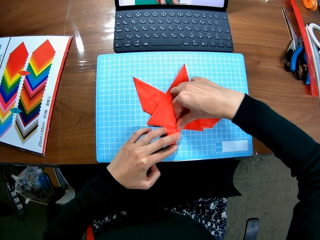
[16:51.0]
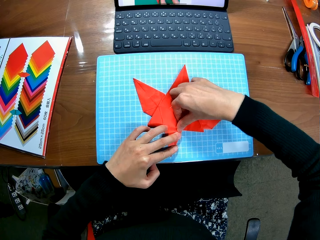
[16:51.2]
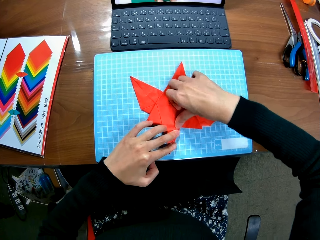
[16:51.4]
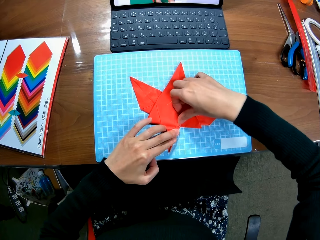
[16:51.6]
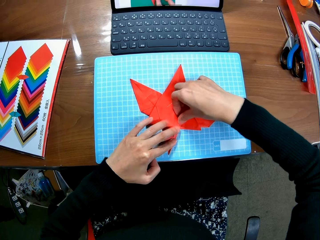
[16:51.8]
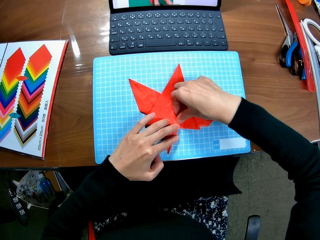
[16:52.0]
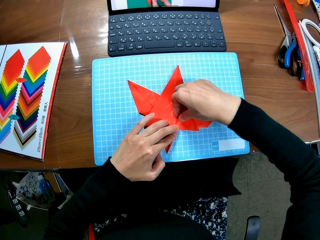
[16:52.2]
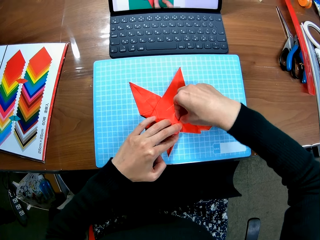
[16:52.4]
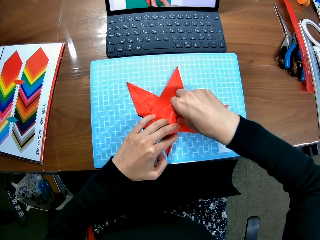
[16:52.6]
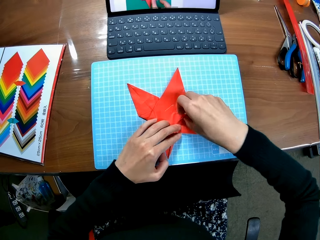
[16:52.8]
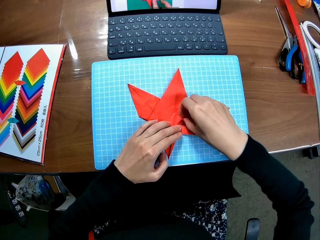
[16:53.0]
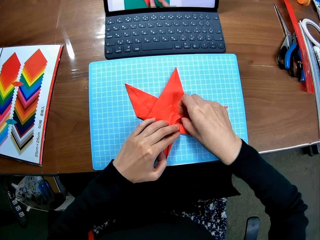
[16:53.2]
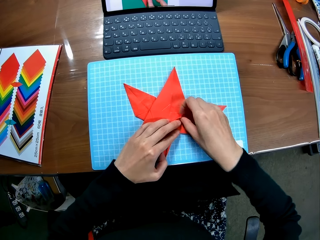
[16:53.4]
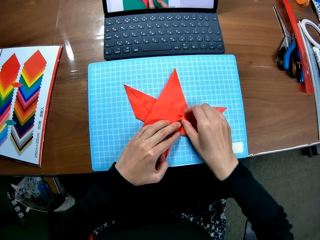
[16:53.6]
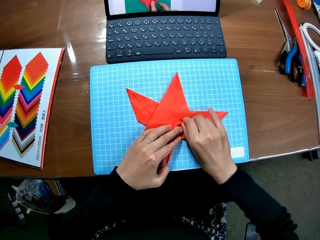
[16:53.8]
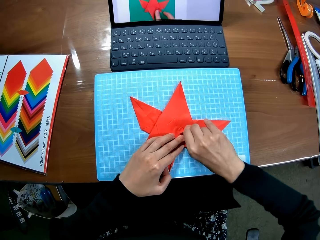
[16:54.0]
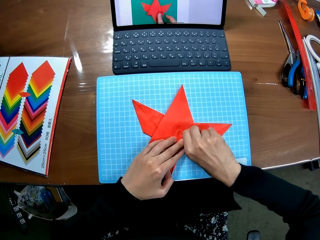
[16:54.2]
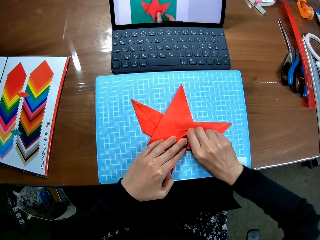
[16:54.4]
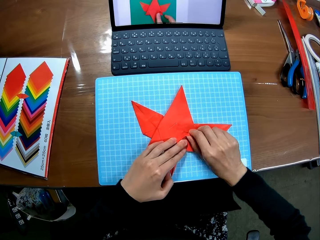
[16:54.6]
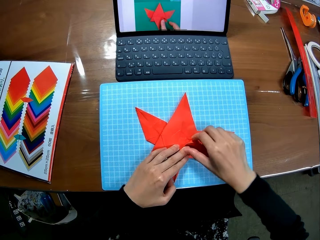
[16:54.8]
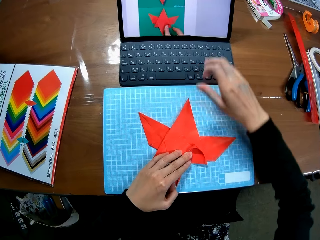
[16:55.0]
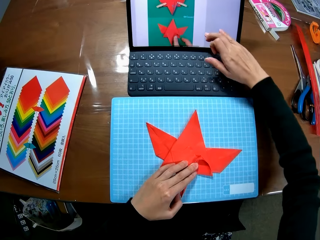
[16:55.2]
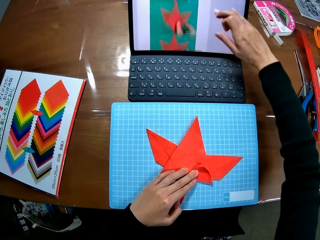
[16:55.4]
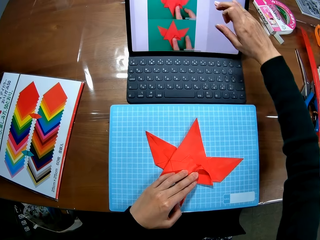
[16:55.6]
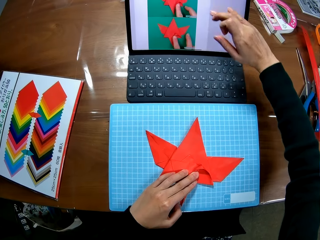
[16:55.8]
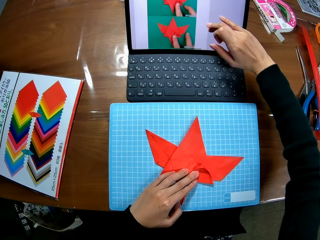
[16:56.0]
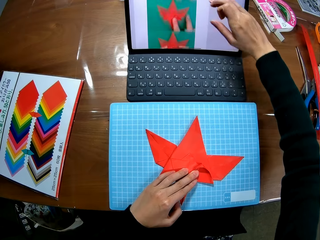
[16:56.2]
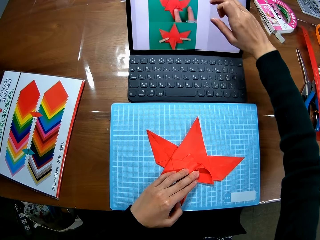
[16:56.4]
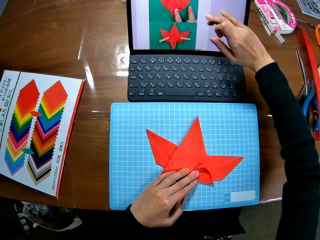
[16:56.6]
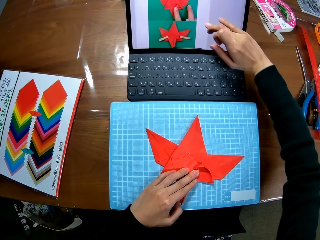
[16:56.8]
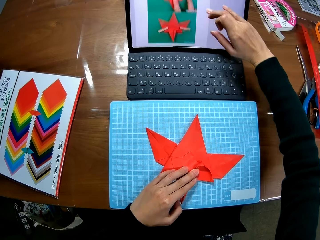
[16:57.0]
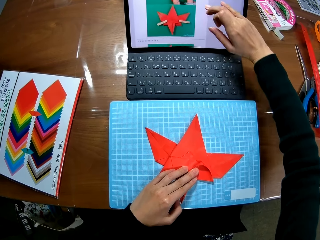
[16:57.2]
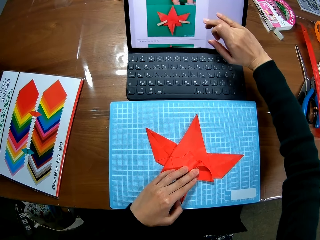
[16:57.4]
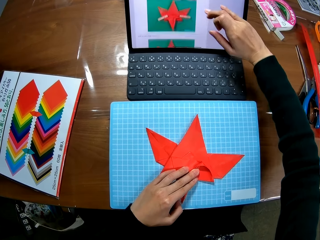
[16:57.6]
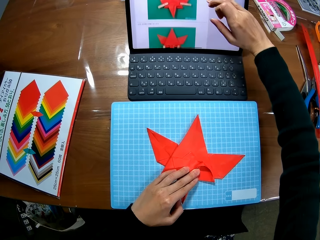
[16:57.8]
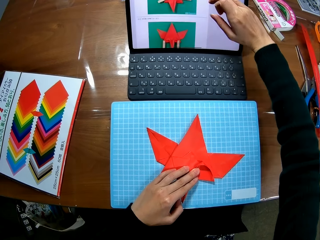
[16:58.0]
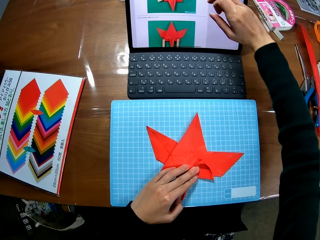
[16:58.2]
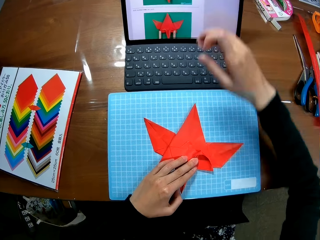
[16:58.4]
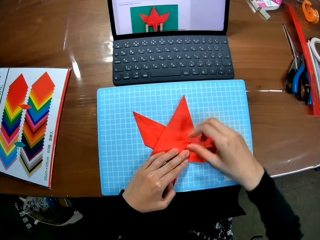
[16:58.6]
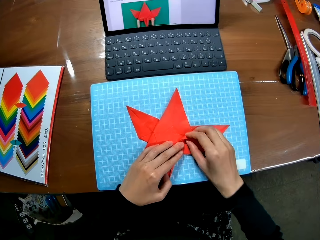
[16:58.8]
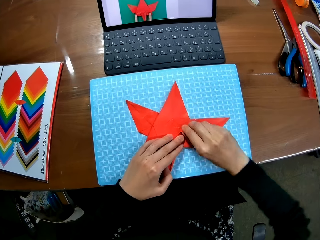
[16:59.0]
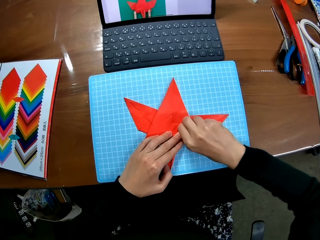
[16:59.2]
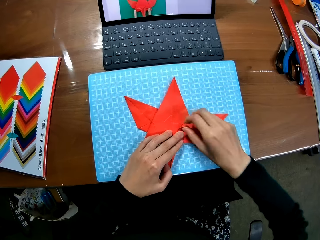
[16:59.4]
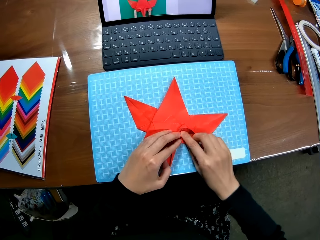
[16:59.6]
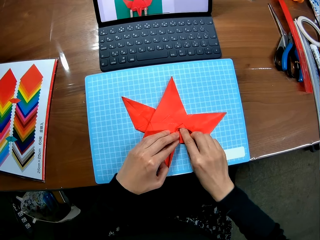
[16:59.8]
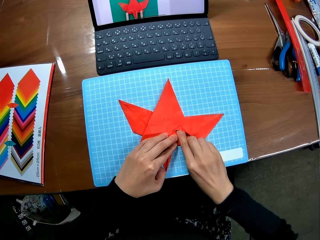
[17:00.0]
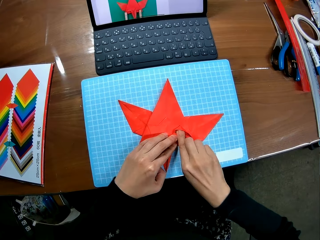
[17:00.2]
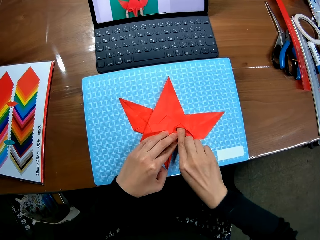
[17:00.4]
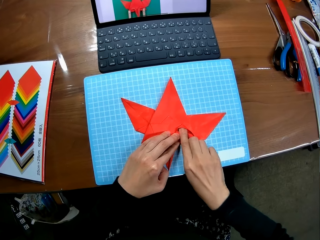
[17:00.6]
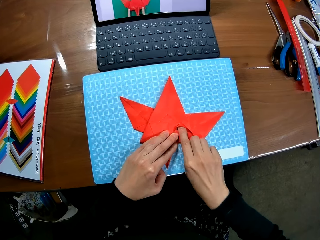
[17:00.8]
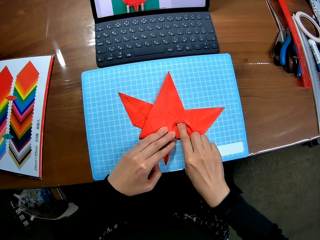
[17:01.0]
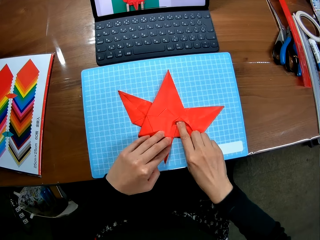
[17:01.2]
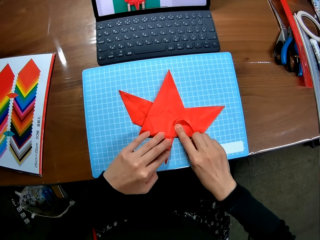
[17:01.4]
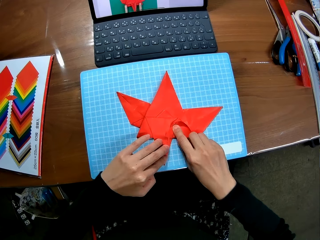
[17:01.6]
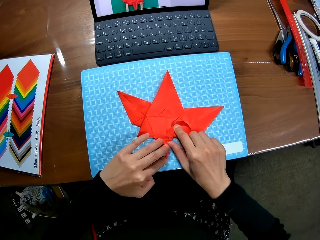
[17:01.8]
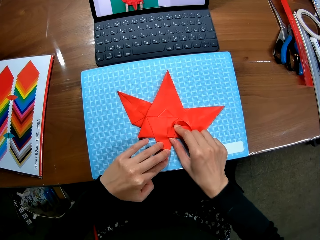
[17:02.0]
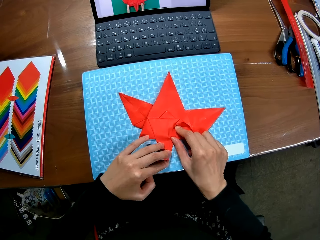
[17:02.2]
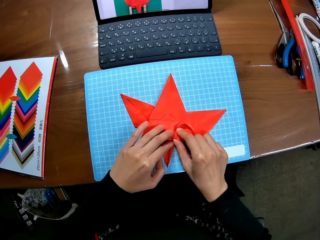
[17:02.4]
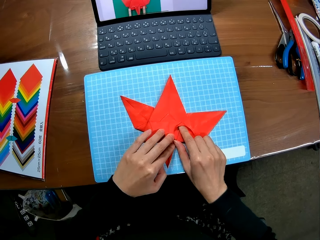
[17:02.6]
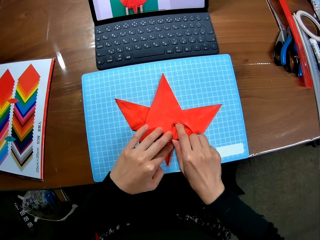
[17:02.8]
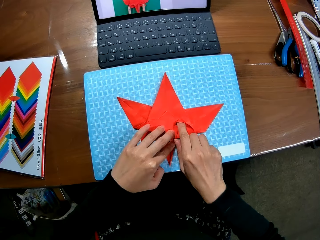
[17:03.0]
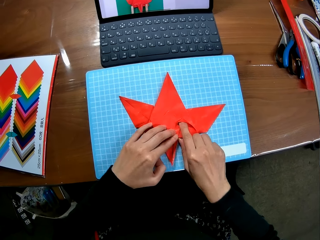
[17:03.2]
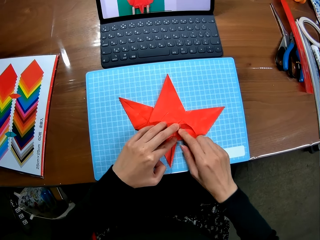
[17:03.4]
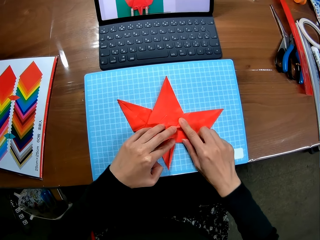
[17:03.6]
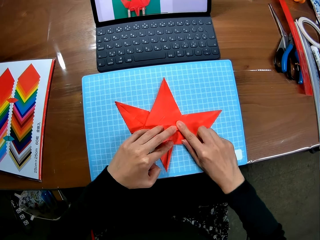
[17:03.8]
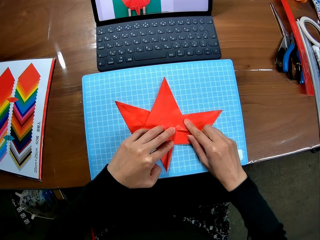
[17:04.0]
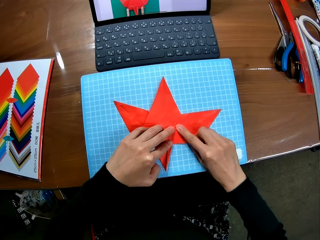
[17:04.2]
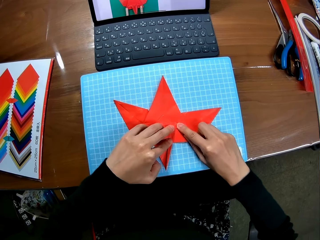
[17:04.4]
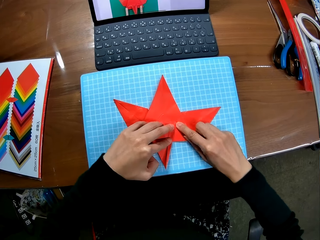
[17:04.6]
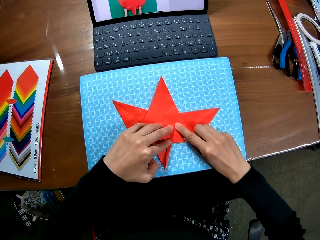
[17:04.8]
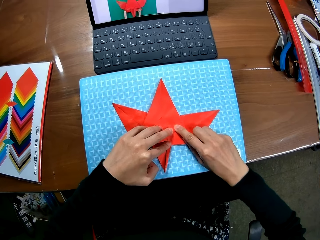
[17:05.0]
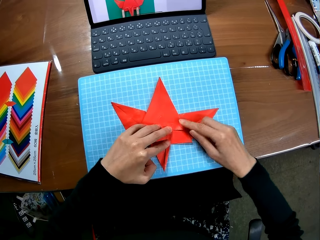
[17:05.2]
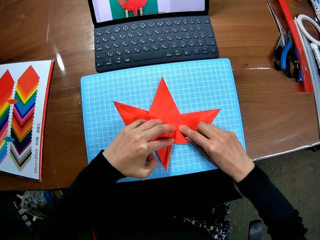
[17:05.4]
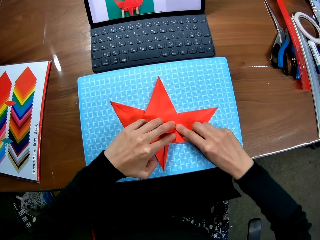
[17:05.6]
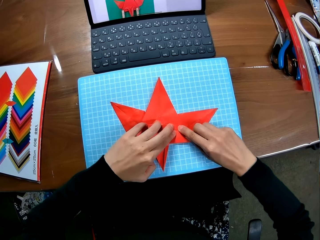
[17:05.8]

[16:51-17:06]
The camera wearer scrolls up the screen of the laptop with her right hand. She straightens the edges of the paper piece. She presses the crafting paper.

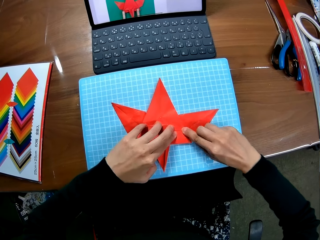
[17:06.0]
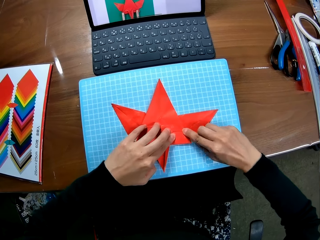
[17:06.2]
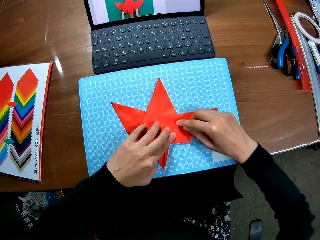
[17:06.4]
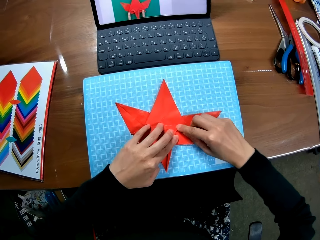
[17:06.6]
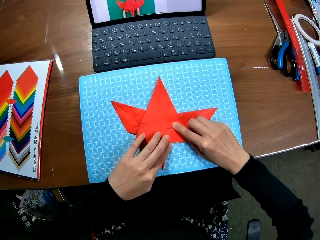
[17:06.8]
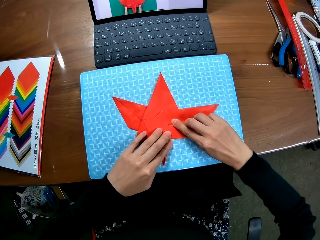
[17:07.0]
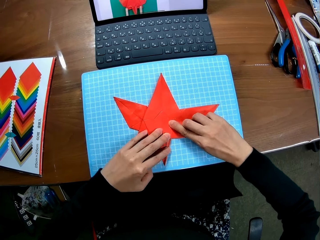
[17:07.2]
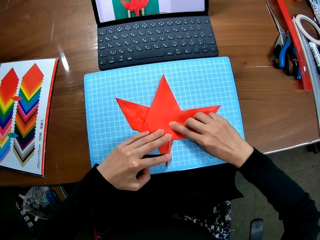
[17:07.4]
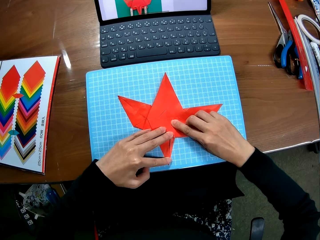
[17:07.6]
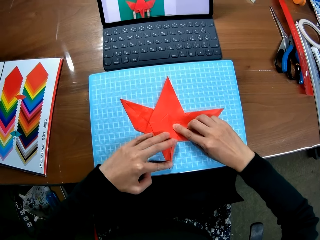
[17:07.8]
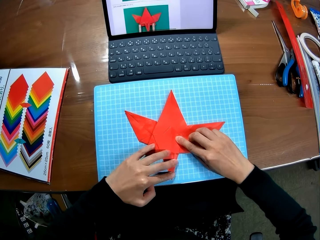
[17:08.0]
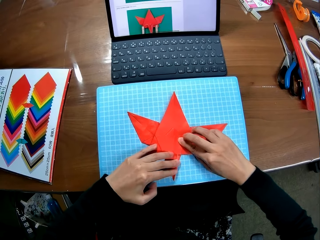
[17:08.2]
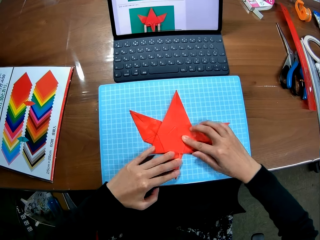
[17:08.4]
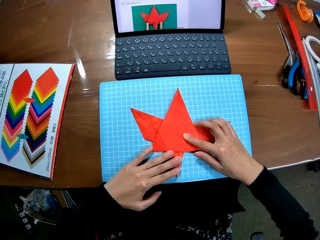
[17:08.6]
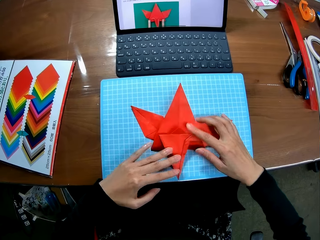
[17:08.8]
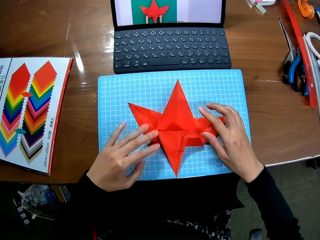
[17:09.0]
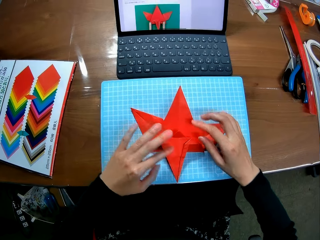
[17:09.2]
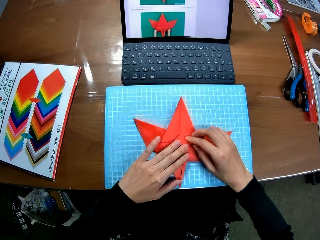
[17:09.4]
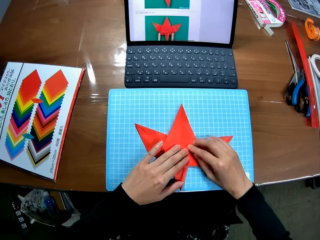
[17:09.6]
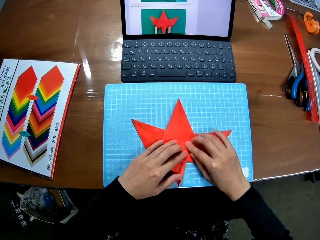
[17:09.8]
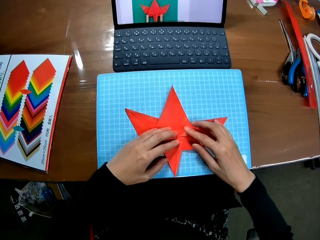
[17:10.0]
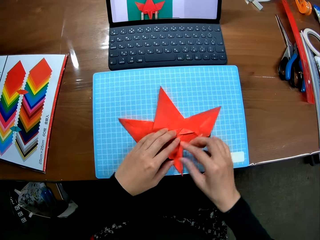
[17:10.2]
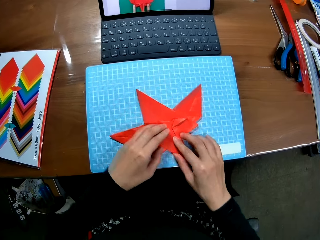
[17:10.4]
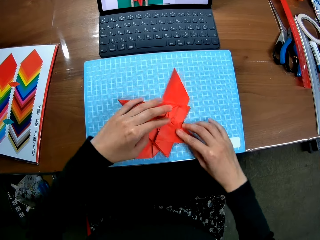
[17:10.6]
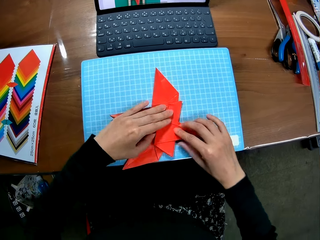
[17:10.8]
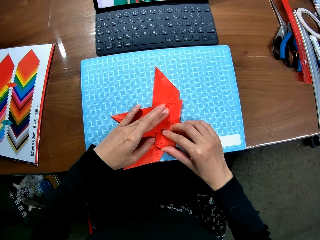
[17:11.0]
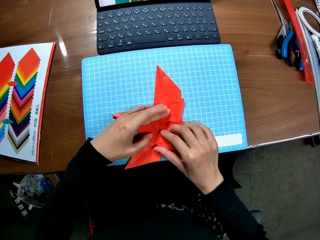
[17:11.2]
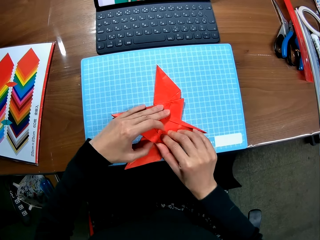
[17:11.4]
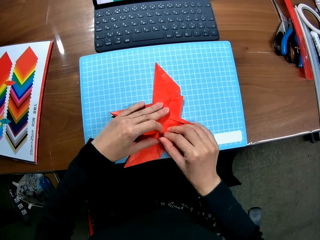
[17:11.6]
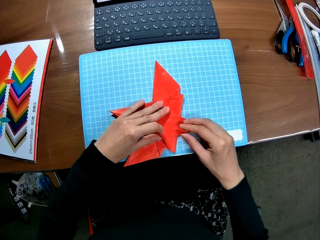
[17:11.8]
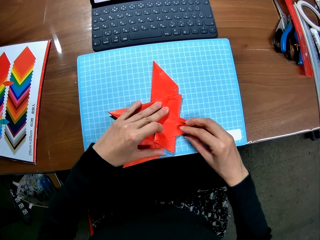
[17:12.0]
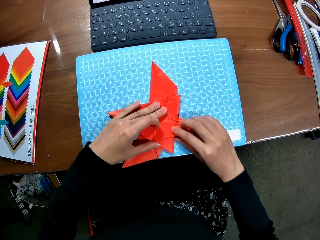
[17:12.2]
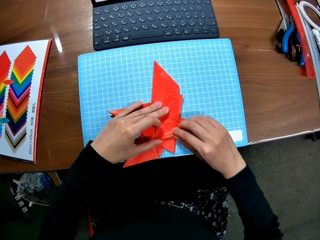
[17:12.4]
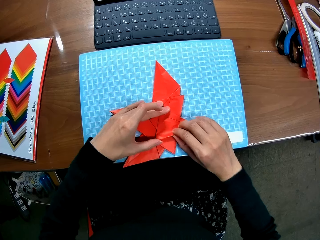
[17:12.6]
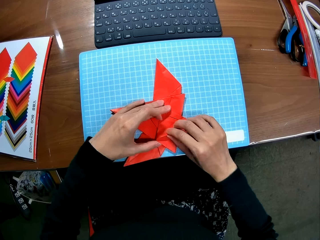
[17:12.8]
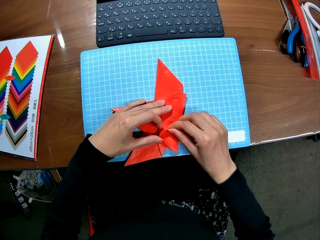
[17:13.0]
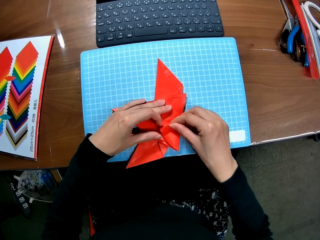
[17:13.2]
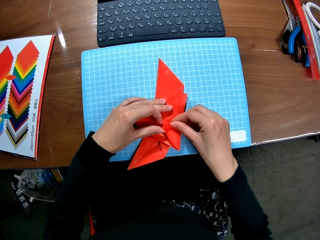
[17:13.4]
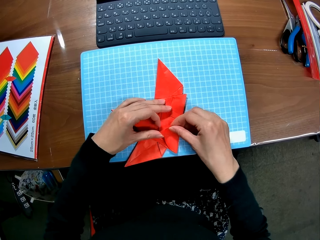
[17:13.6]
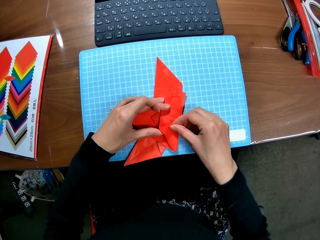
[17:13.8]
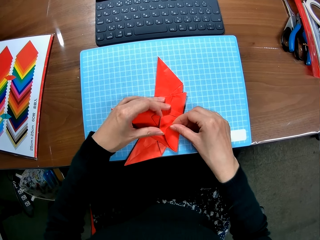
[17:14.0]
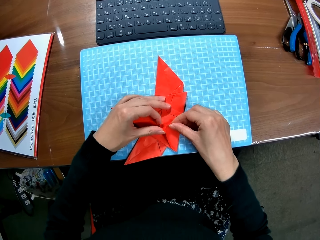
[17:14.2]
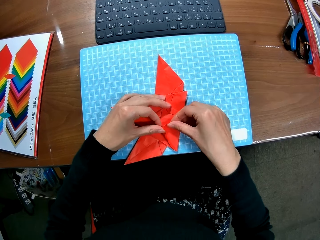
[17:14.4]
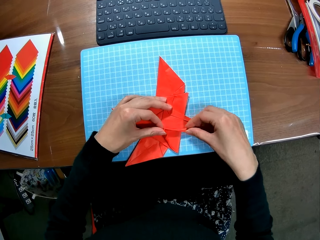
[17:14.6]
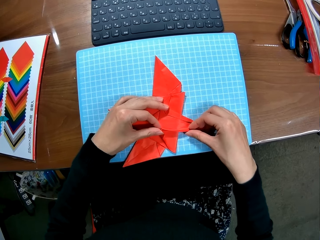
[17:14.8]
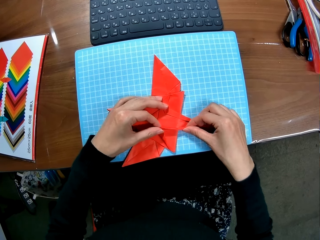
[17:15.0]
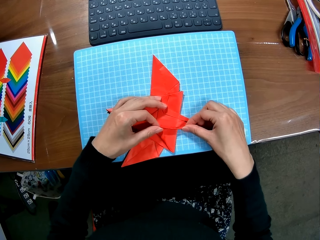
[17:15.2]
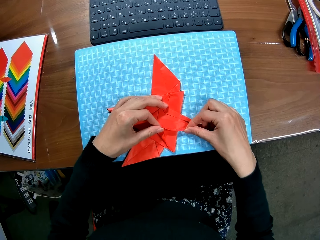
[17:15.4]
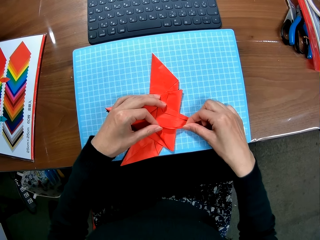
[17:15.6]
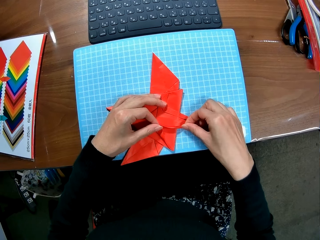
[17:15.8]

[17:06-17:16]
The camera wearer rotates the crafting paper and folds the crafting paper.
